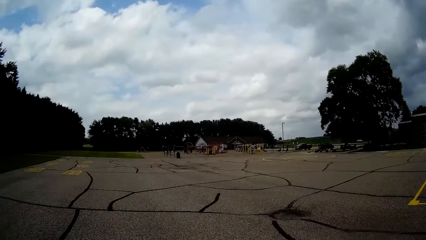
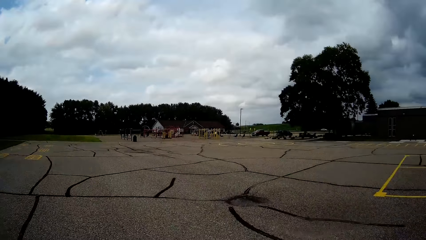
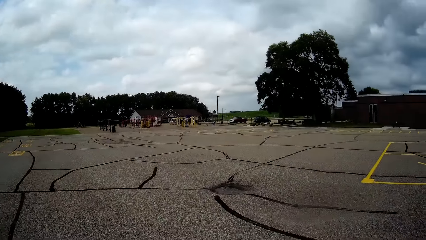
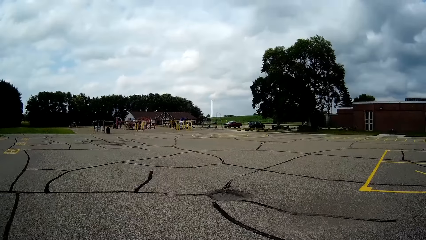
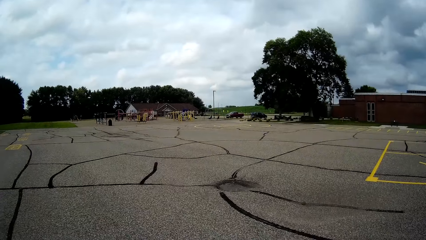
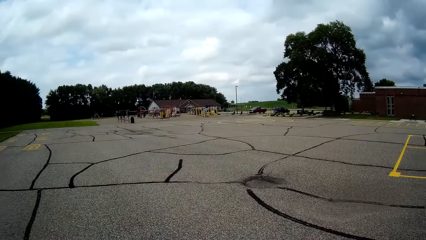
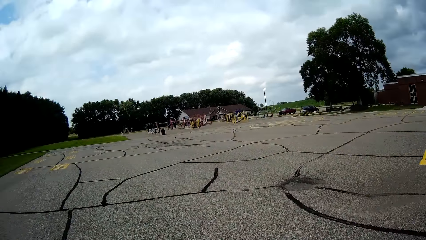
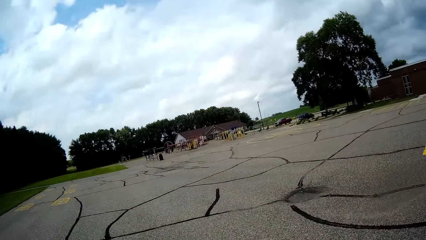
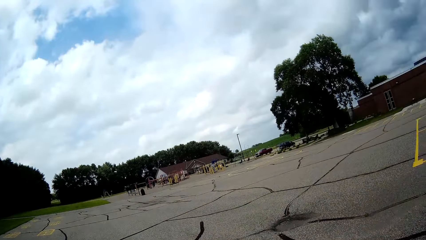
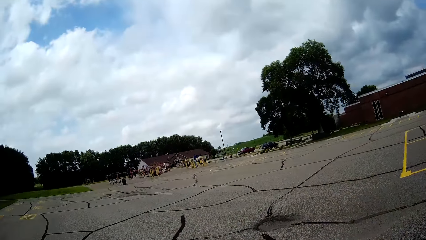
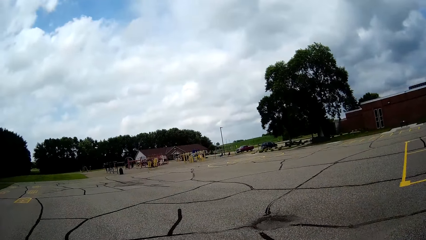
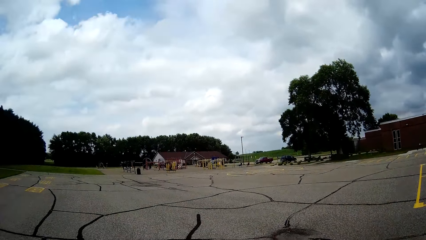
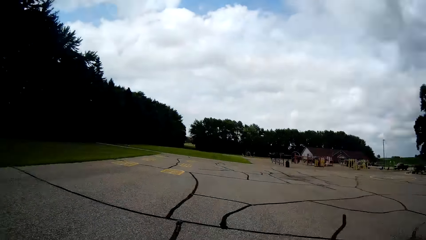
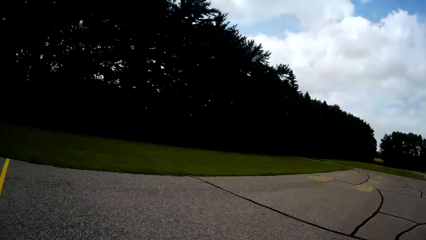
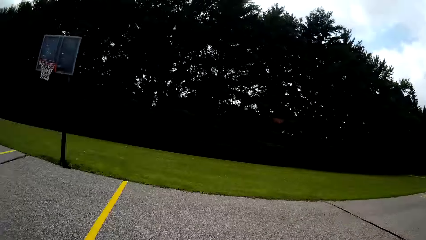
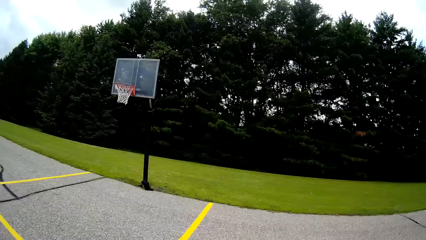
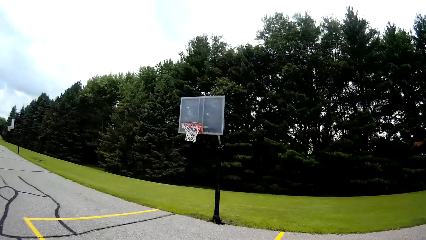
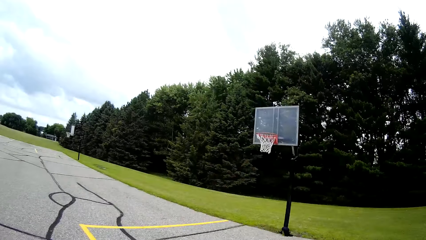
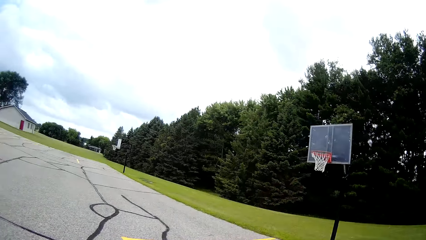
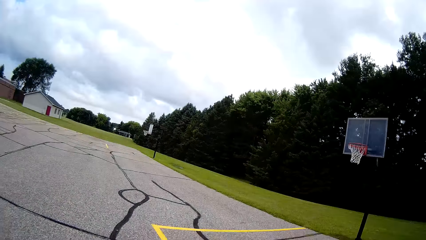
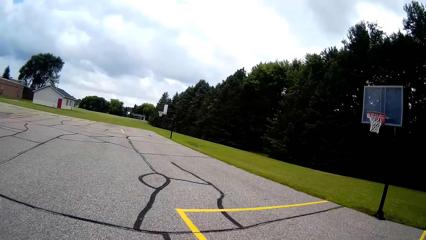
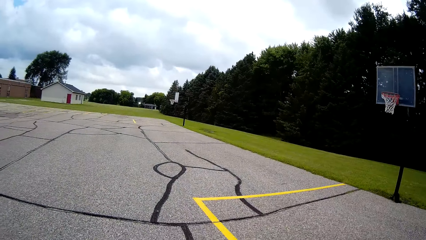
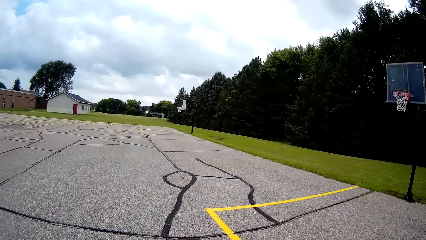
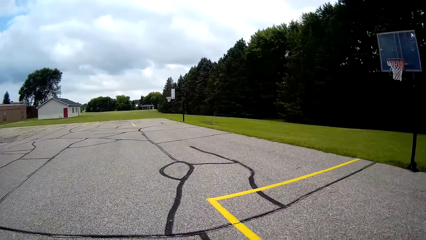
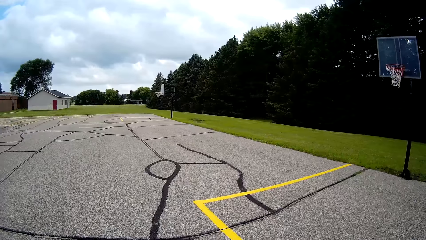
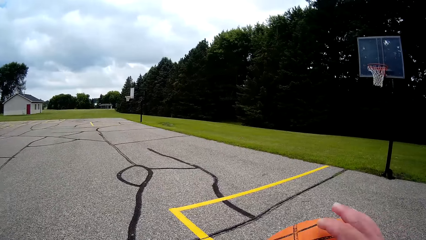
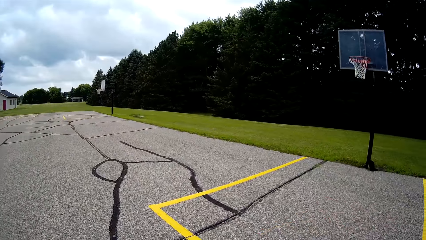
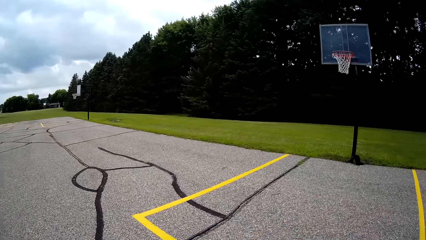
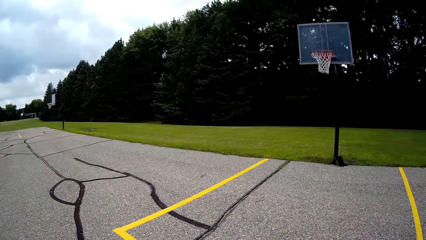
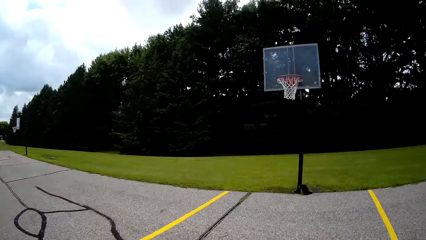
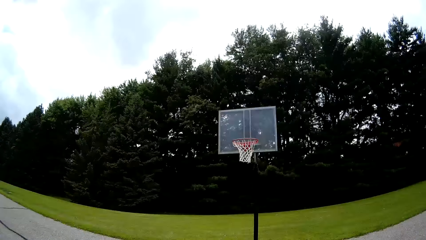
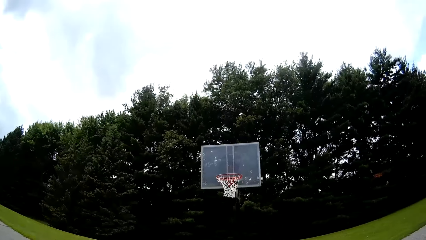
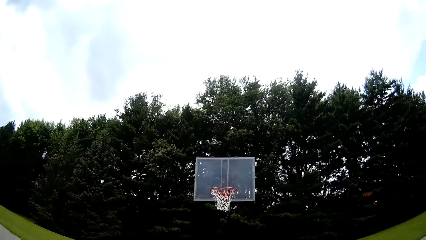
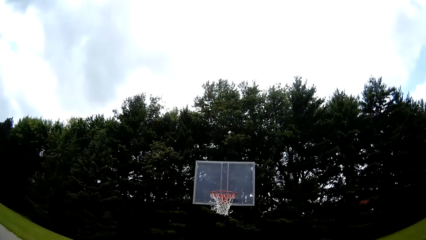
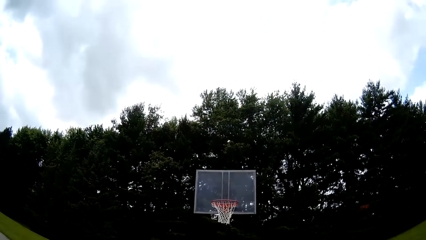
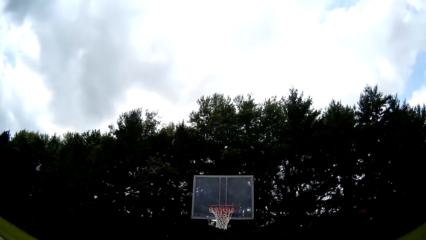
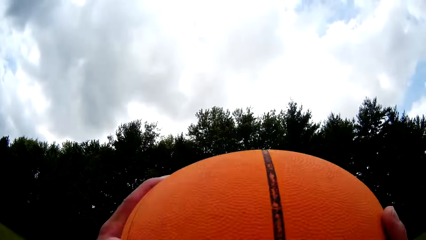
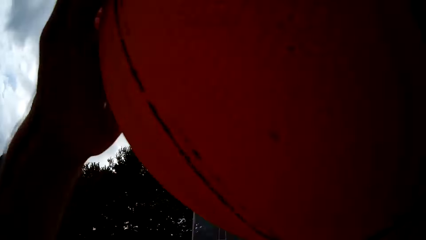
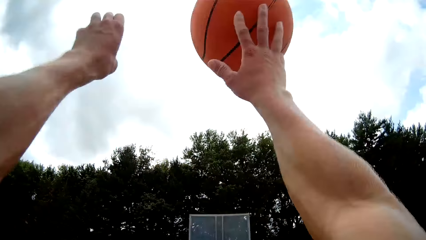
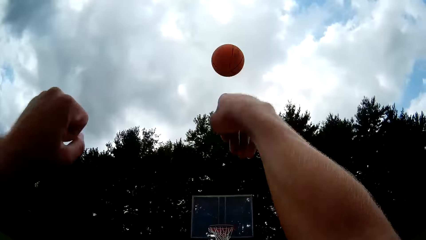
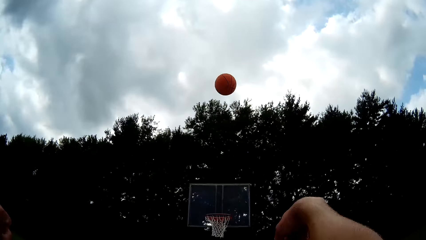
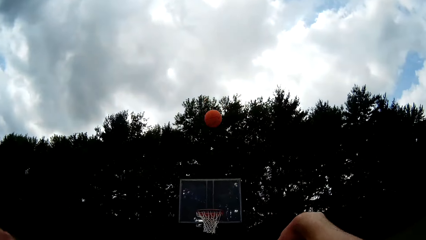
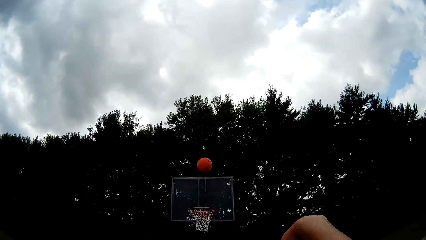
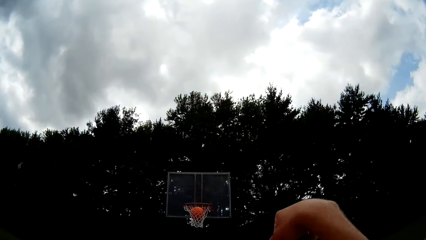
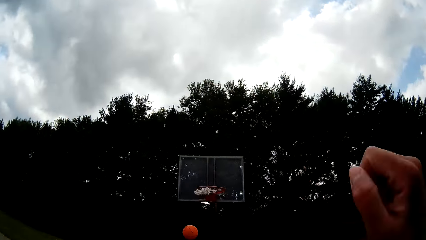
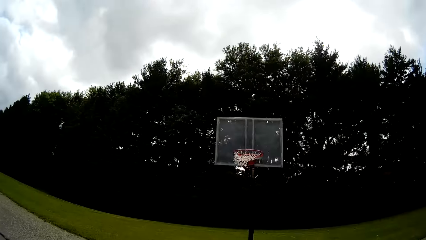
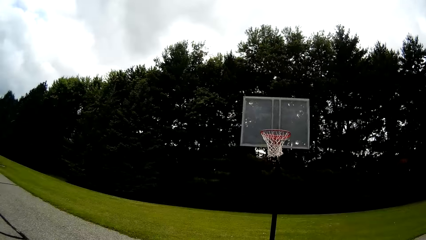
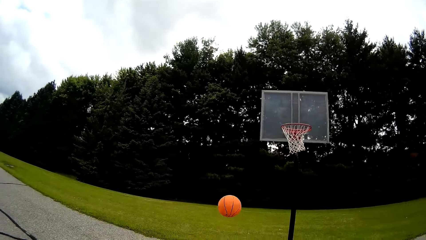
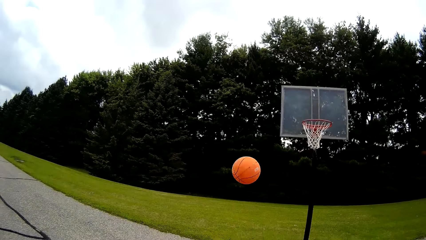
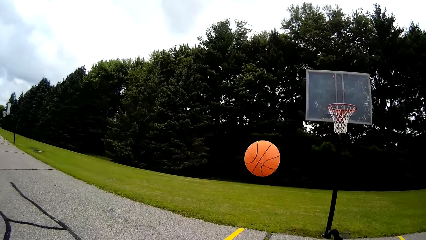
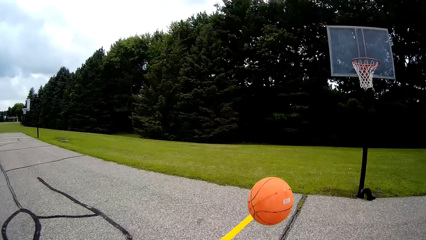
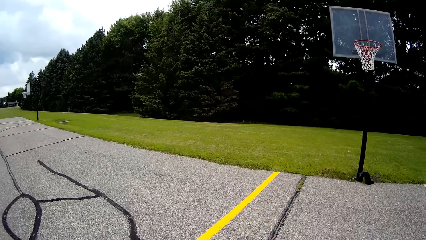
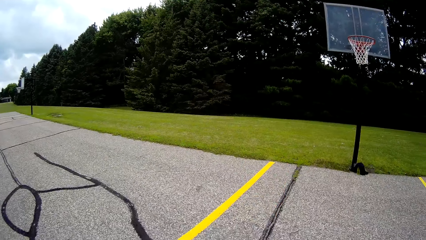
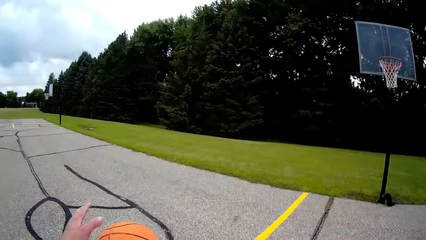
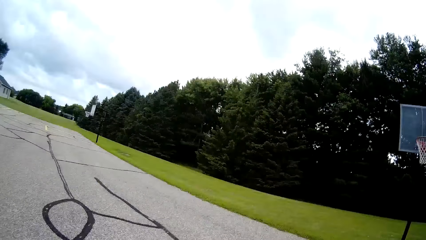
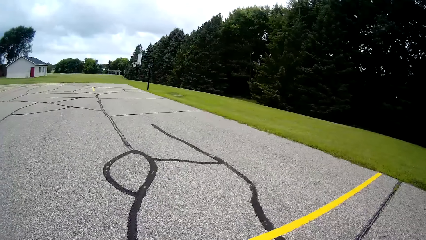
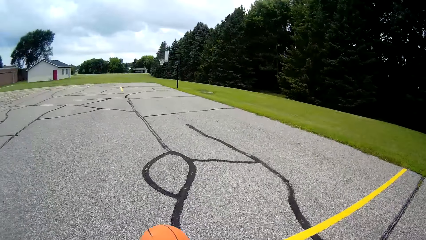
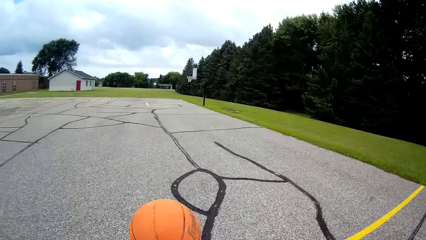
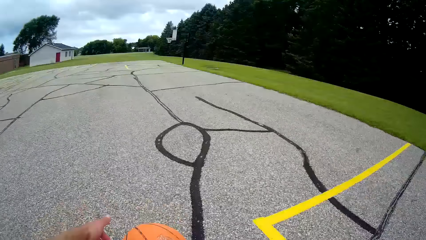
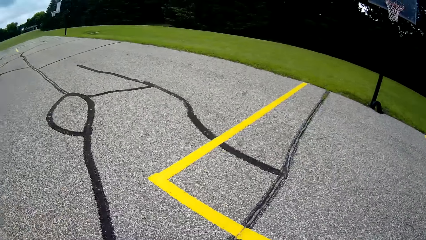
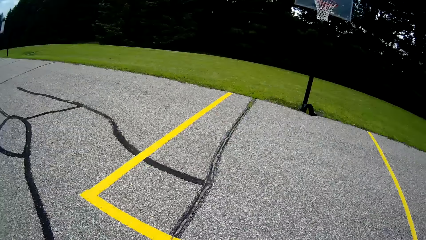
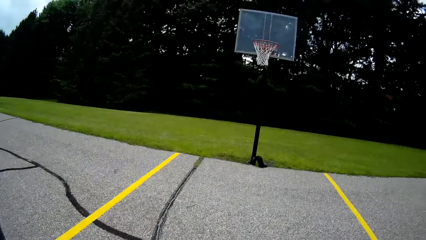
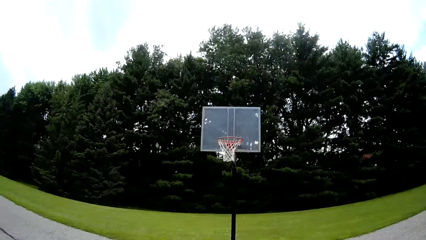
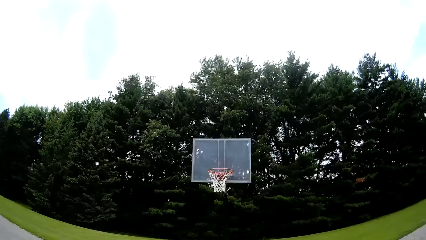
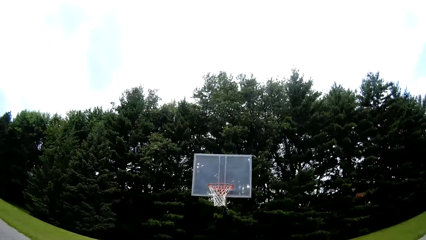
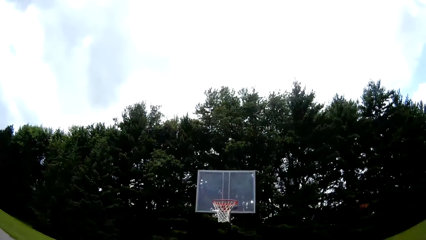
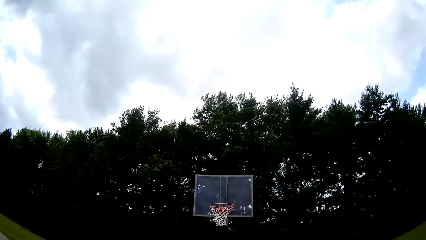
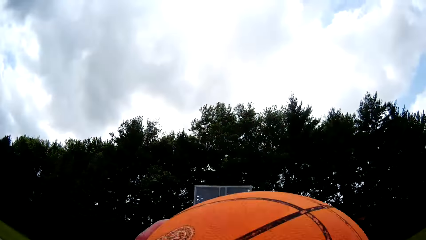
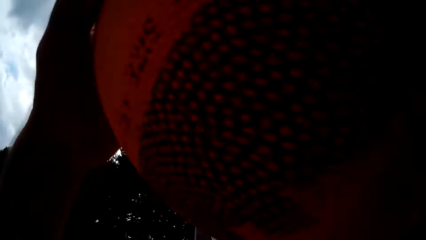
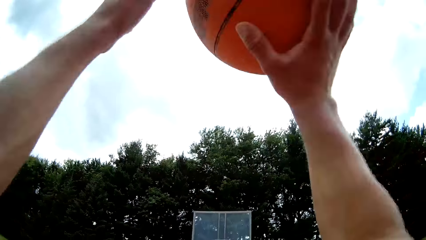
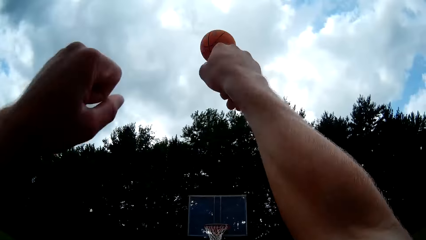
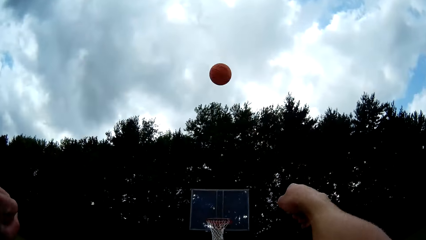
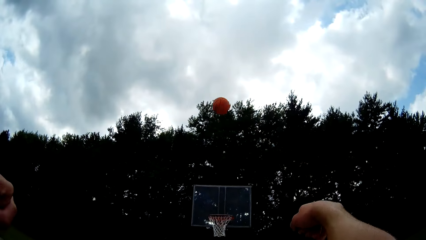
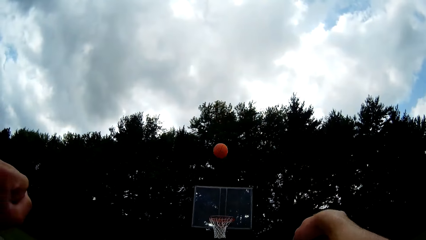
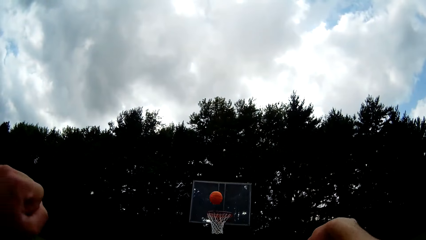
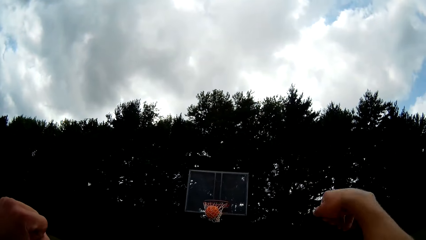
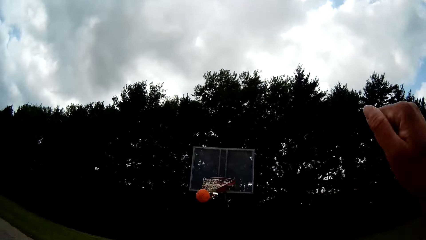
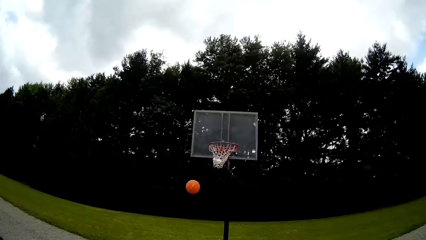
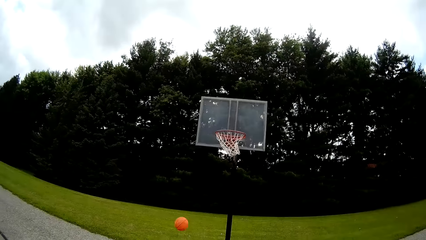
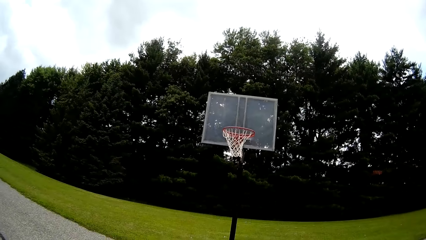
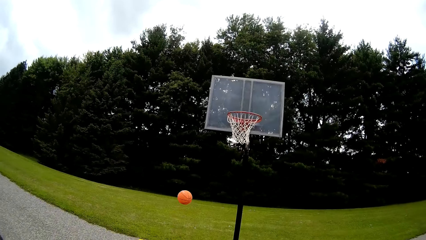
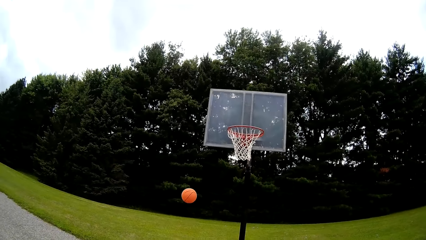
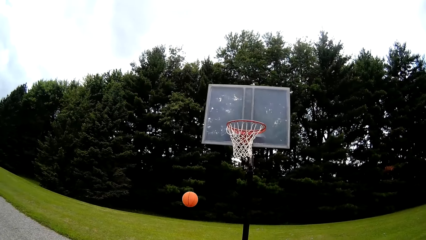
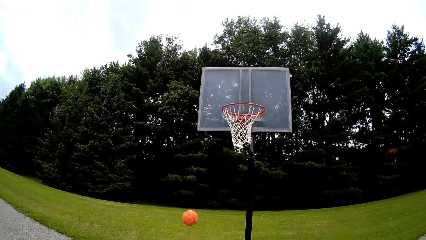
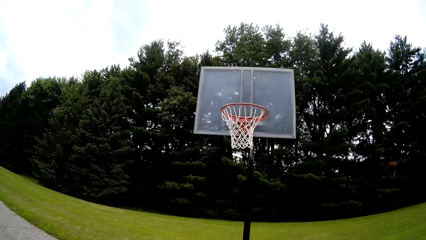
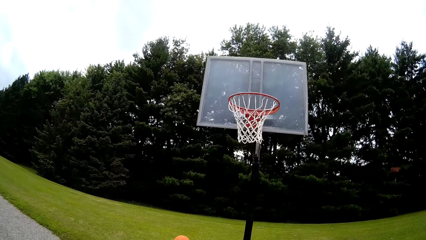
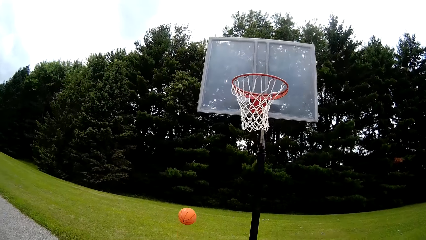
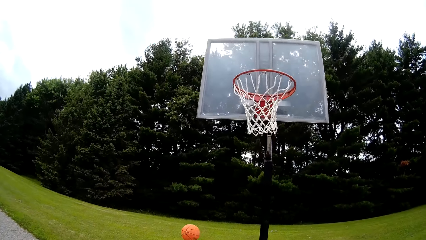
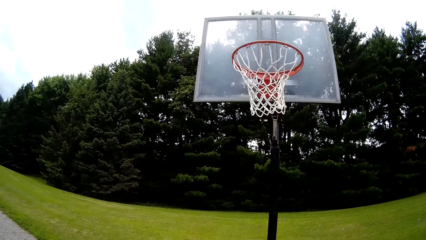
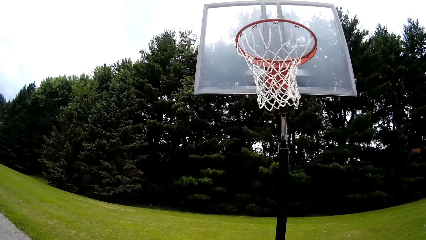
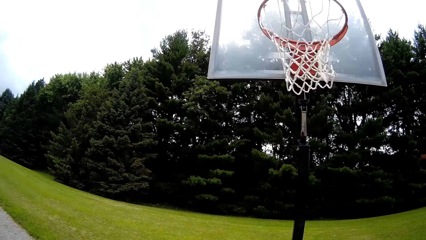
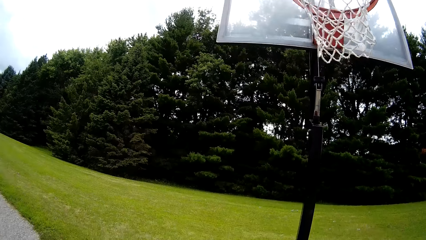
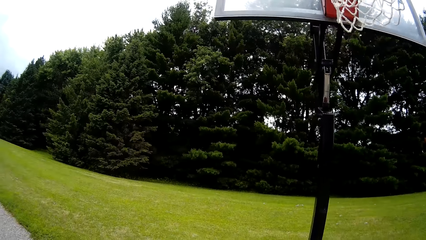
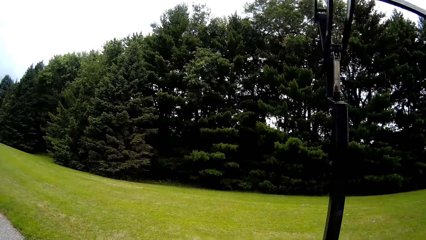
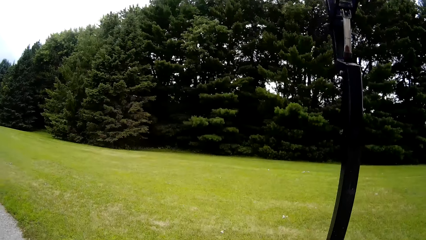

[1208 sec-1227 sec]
The camera wearer bounces the ball on the ground. They throw the basketball into the basketball net. They bounce the ball on the ground. They throw the basketball into the basketball net. They walk towards the basketball.
